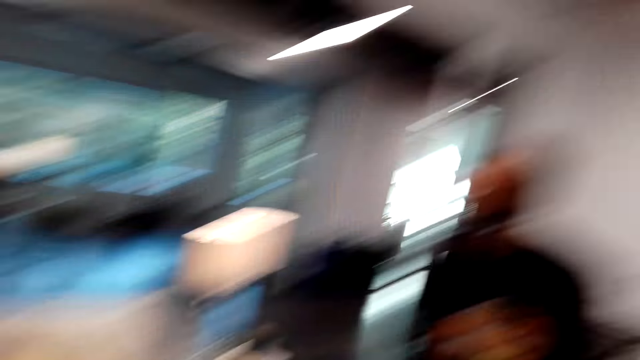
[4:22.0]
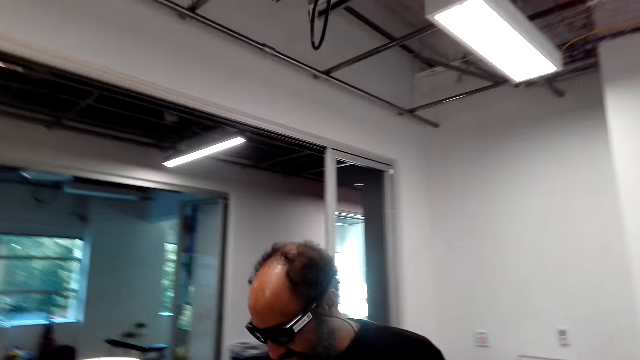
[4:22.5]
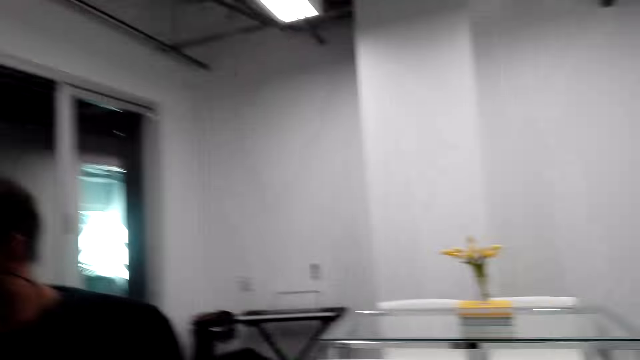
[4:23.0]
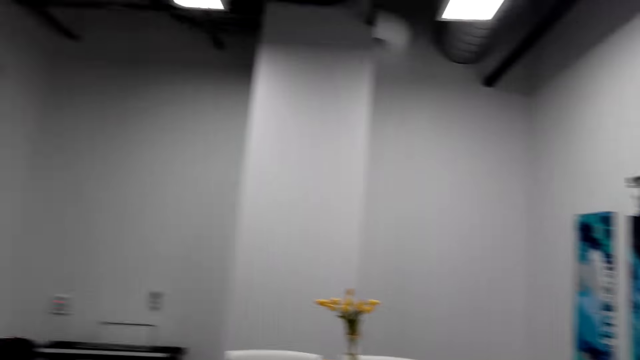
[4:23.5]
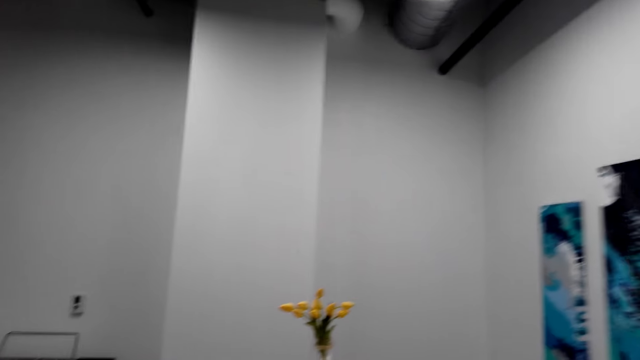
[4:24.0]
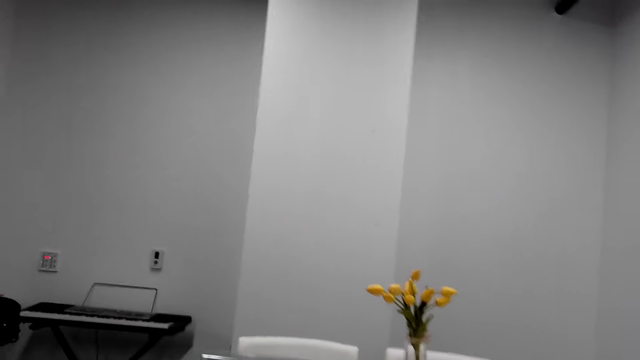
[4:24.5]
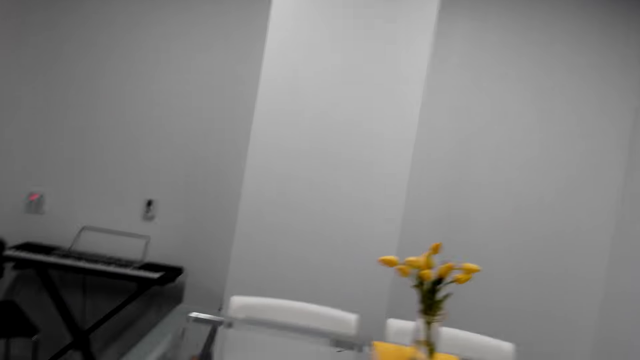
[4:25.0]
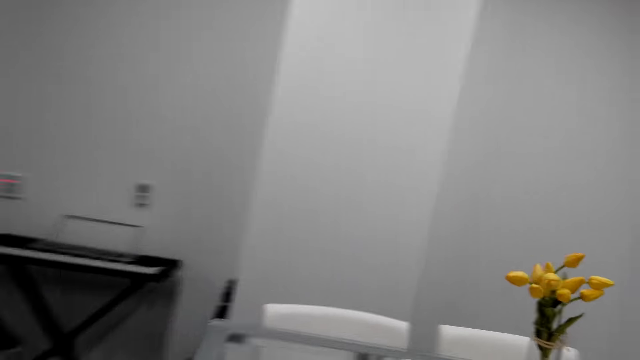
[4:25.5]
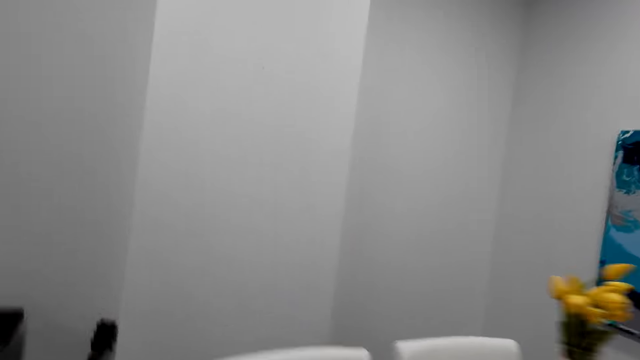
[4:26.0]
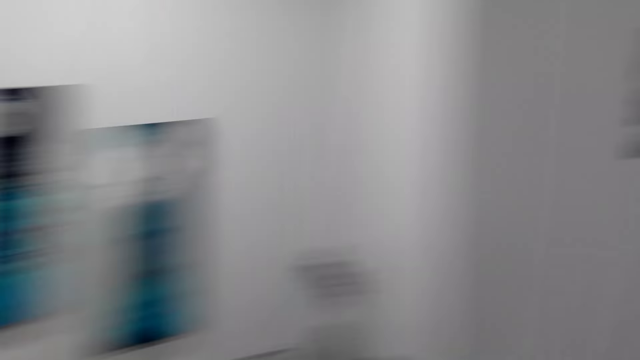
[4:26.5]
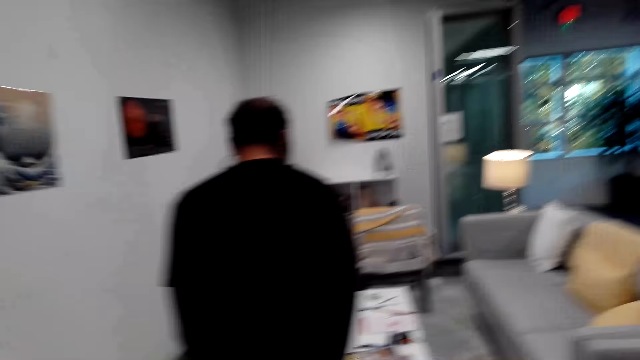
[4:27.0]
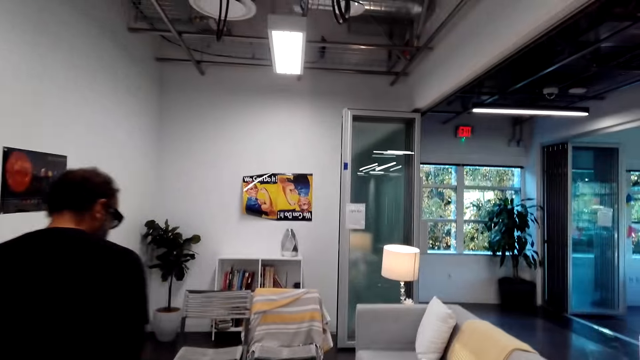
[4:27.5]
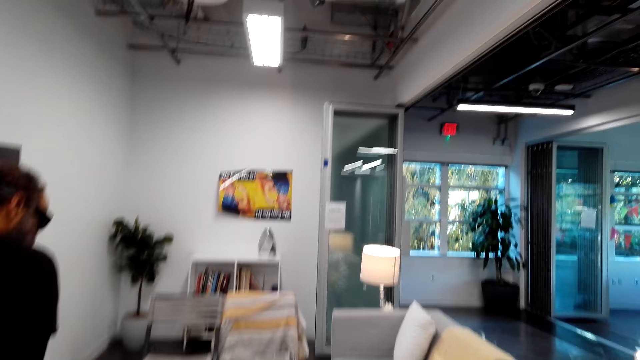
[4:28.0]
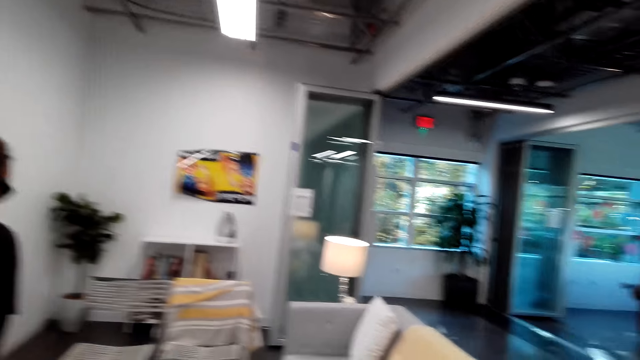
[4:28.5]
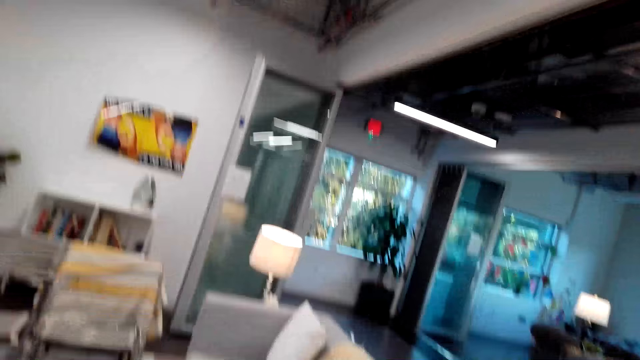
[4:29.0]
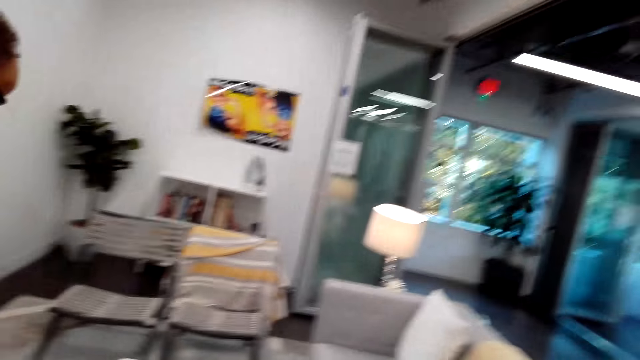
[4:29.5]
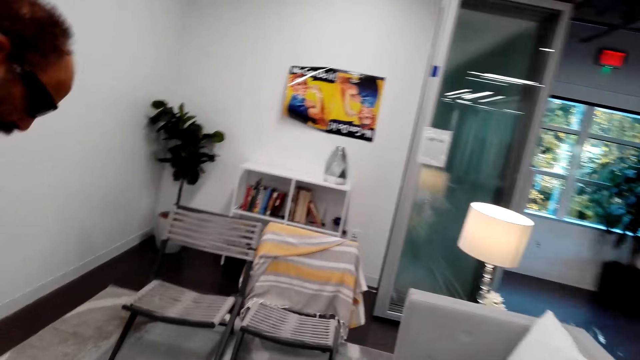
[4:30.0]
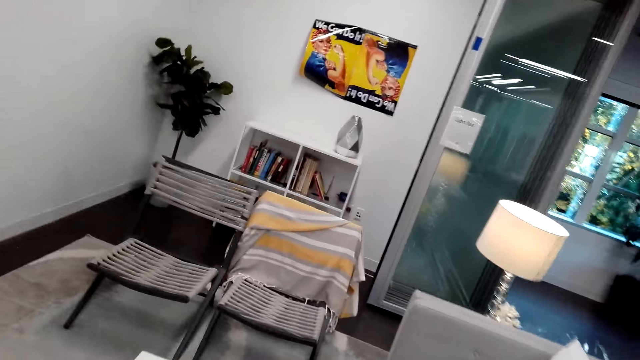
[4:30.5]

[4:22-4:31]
A man does something. The camera wearer looks around. They do something. They look around. The man moves around the room. The camera wearer looks around the room.

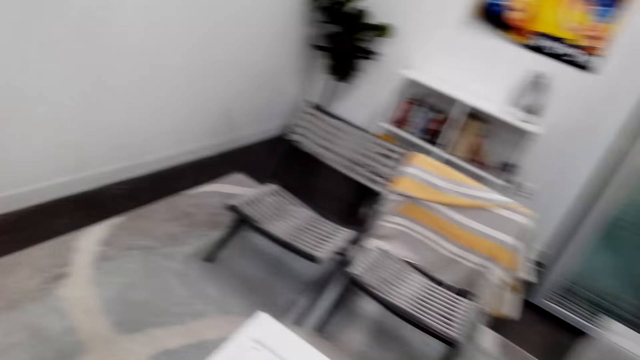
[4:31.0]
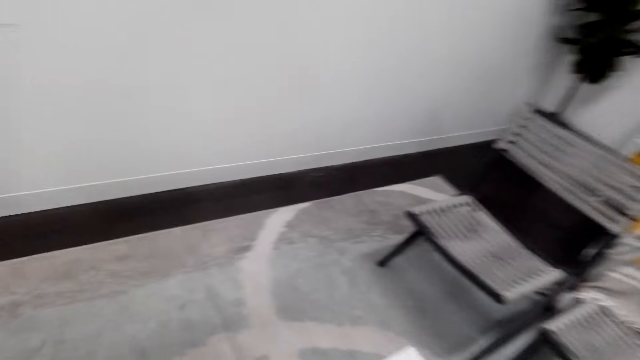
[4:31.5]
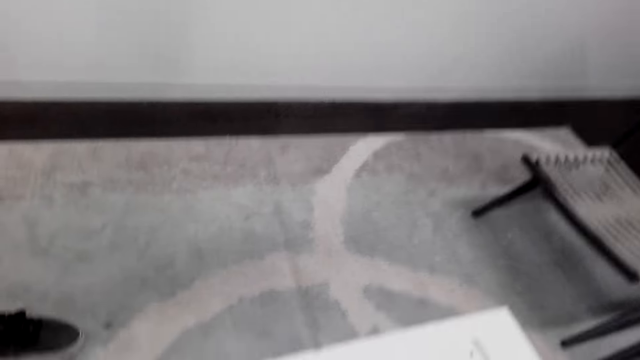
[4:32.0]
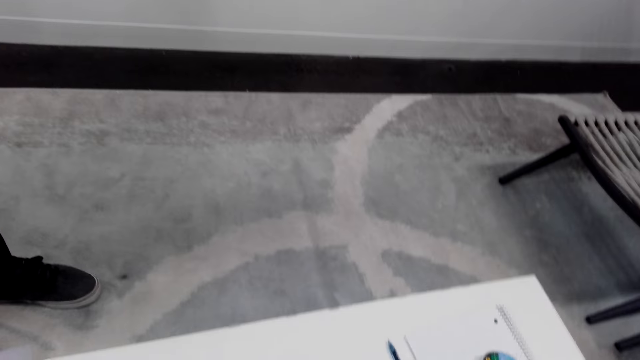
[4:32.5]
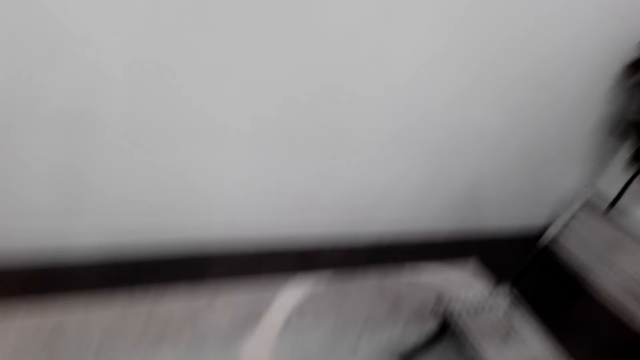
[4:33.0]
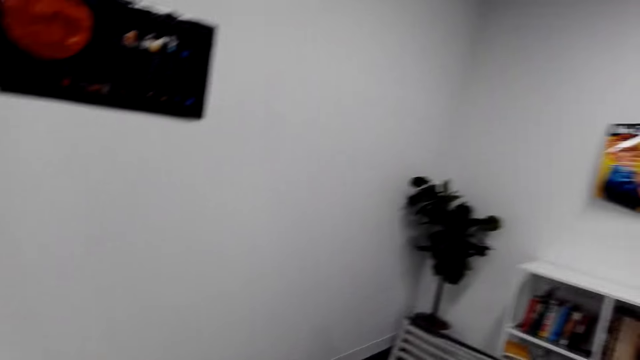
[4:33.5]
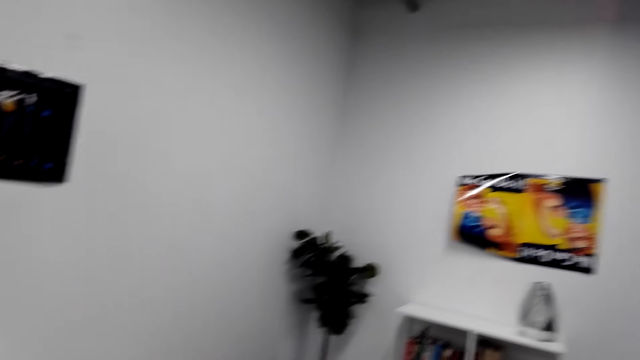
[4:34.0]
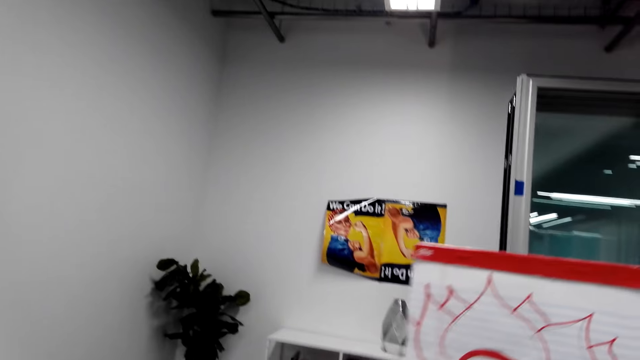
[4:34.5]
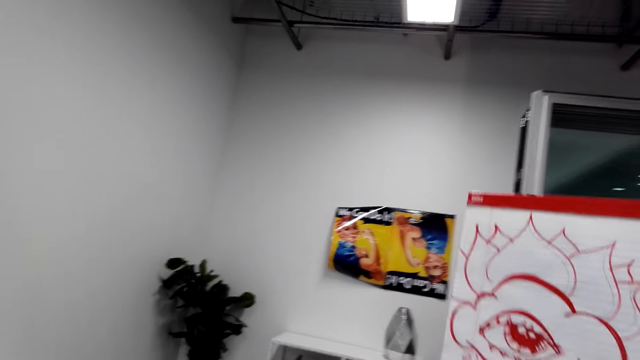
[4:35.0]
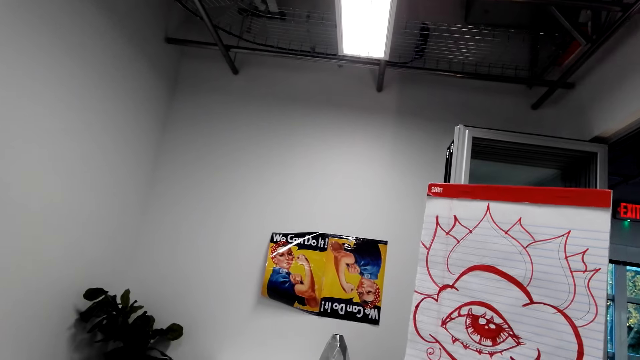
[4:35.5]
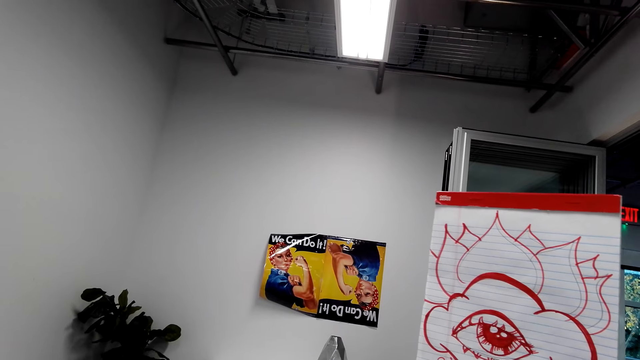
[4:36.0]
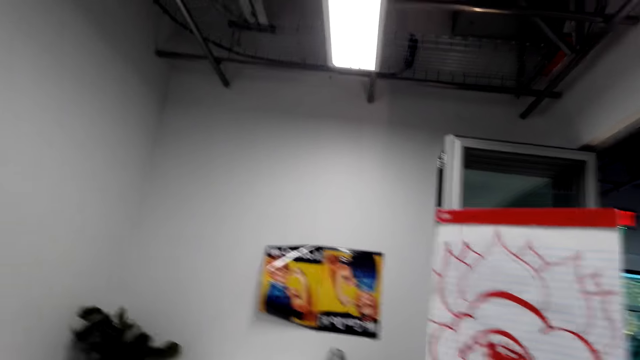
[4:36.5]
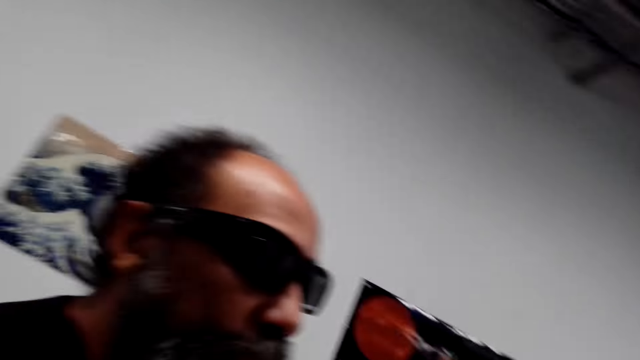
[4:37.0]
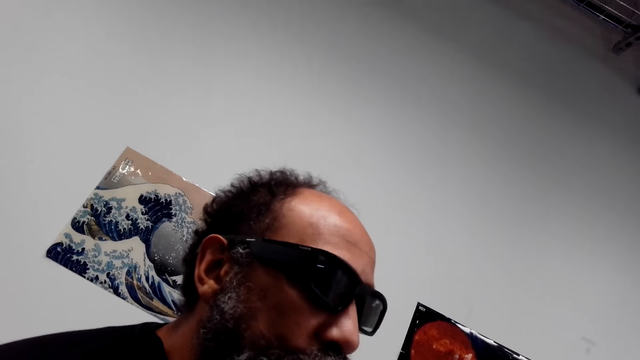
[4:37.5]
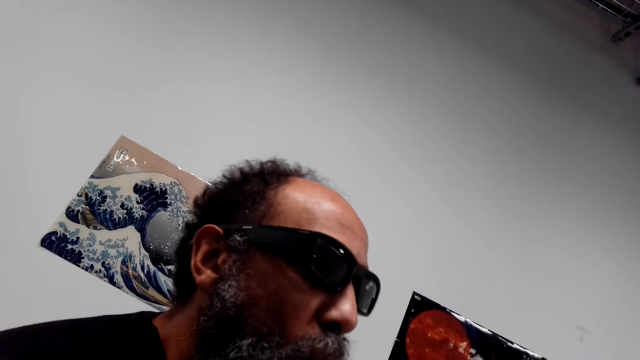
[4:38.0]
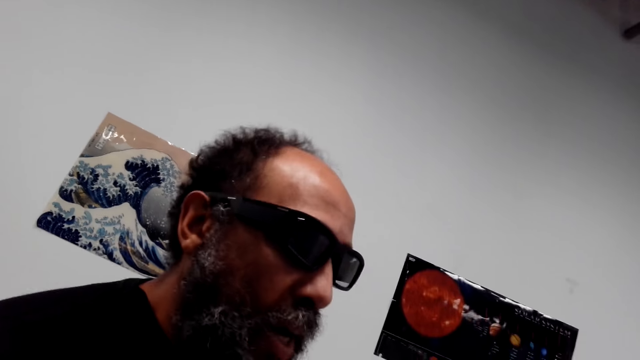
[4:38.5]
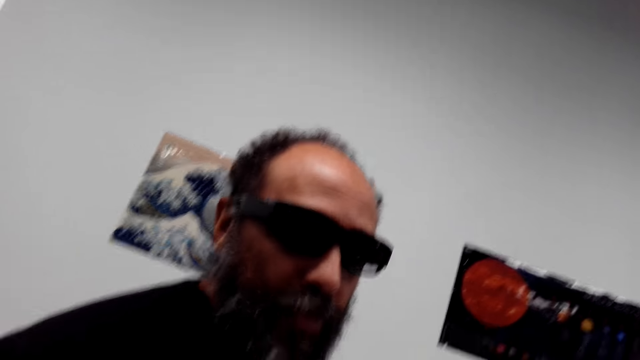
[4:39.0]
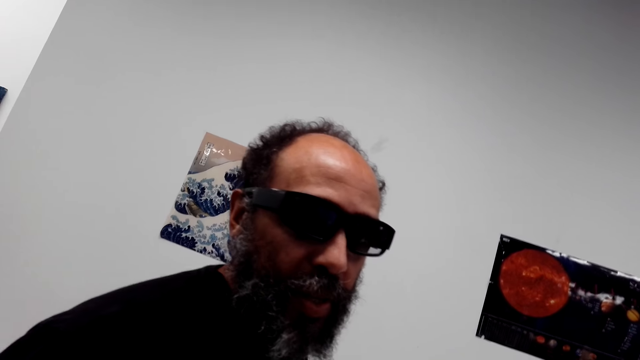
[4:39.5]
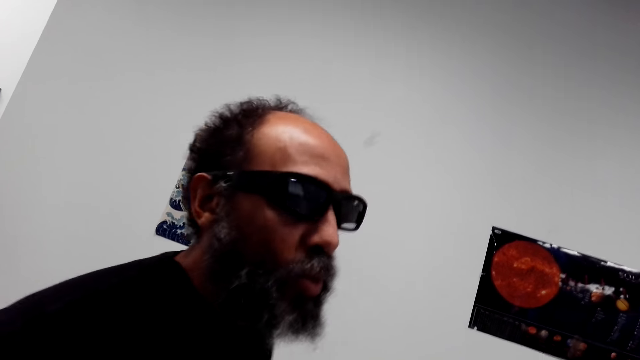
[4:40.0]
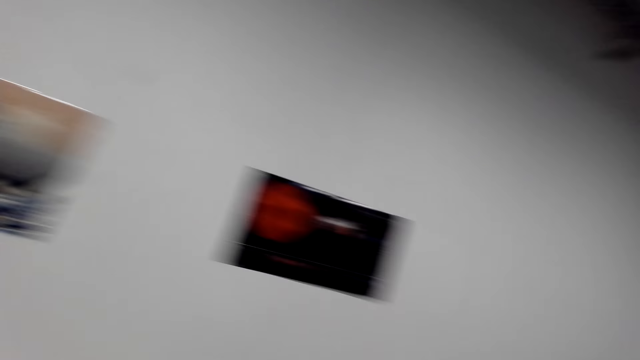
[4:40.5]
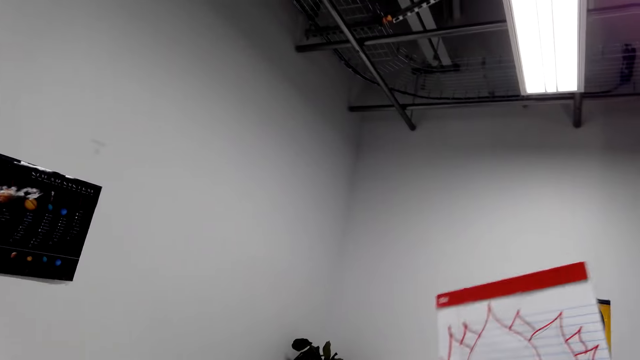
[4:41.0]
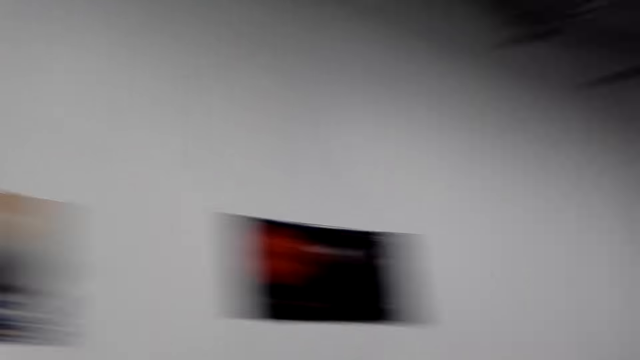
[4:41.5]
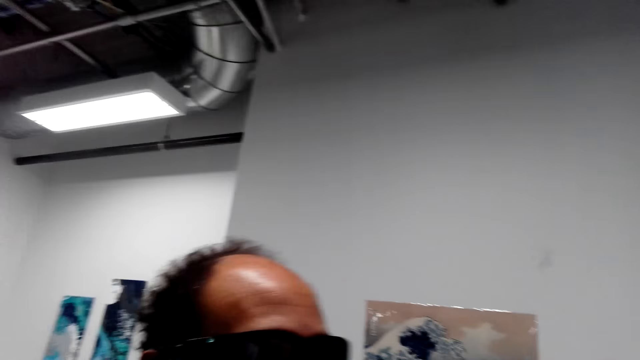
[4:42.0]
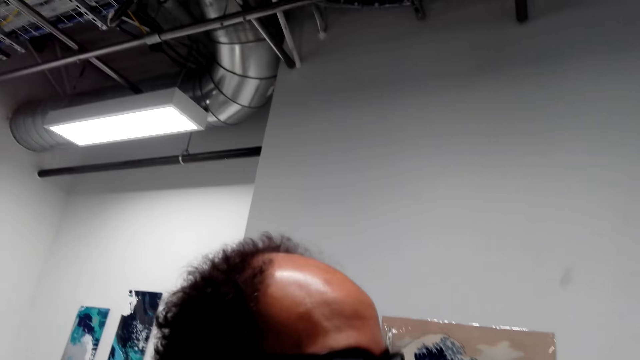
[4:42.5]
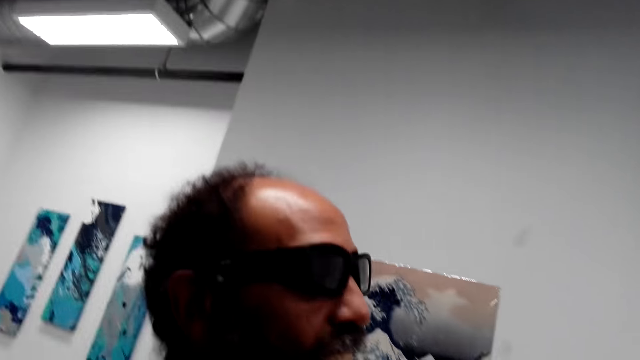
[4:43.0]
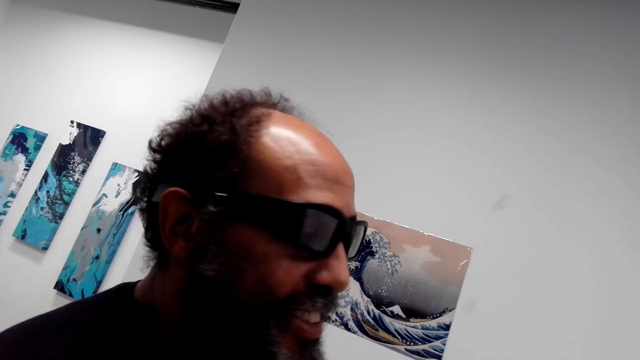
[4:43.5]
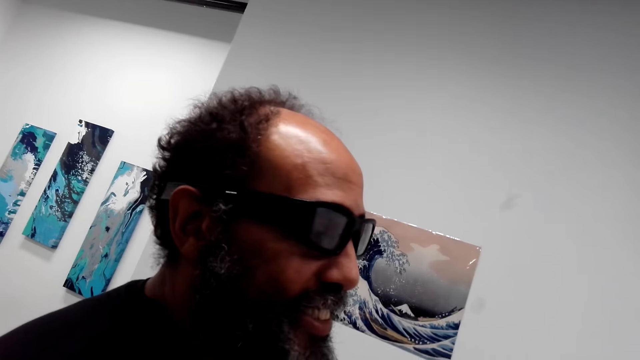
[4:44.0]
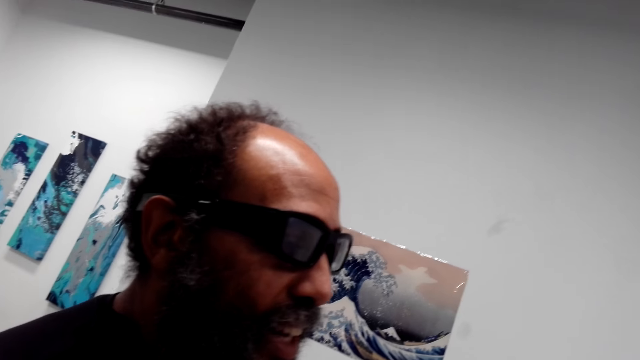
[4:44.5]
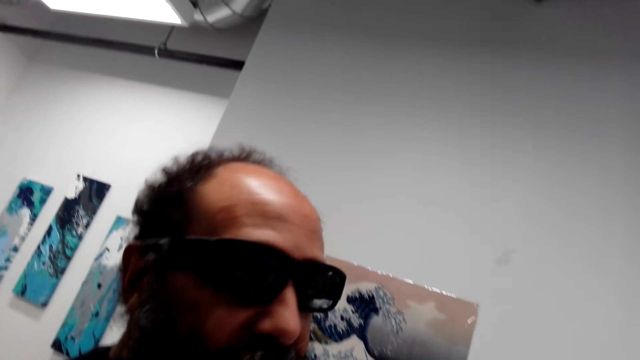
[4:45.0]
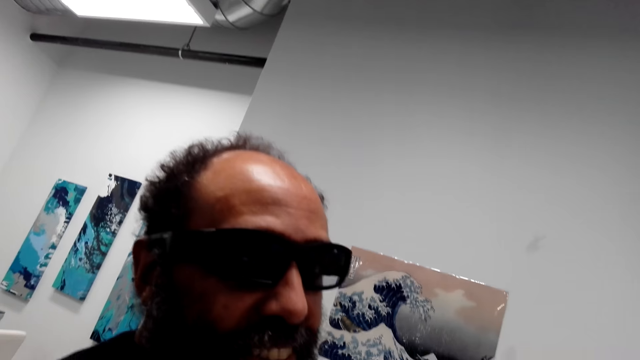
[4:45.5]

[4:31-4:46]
A man does something. The camera wearer does something. They look around. They hold a painting or book. They look around. They talk to the man. The man does something. The man talks to the camera wearer. The camera wearer looks around. The man talks about something.
